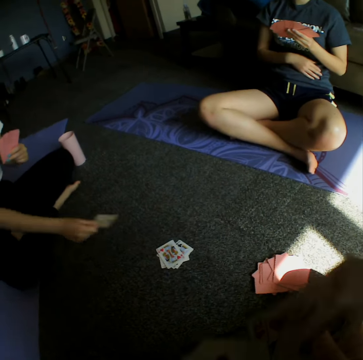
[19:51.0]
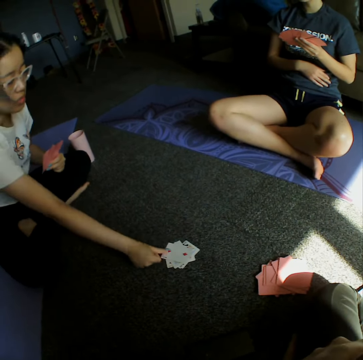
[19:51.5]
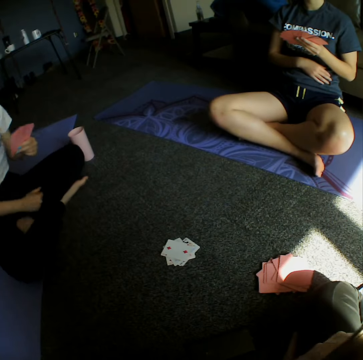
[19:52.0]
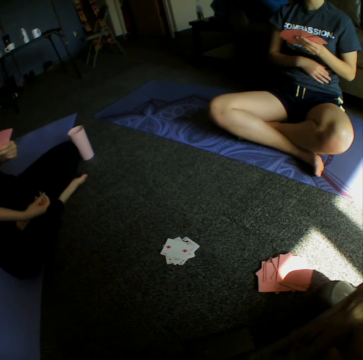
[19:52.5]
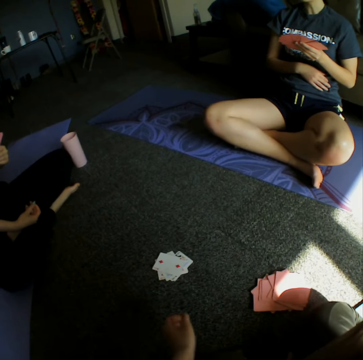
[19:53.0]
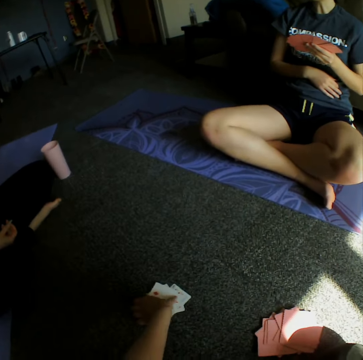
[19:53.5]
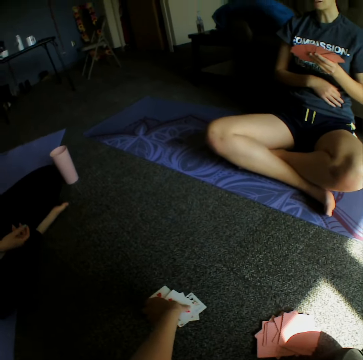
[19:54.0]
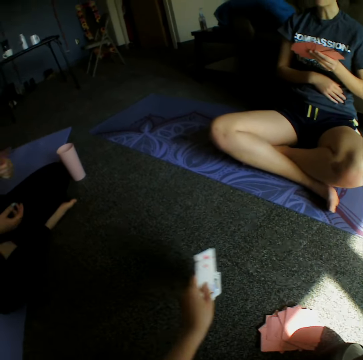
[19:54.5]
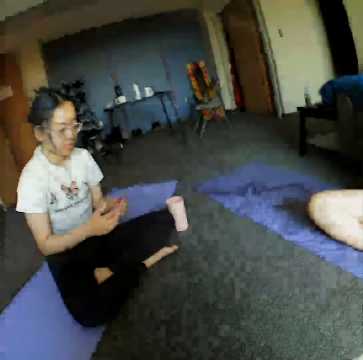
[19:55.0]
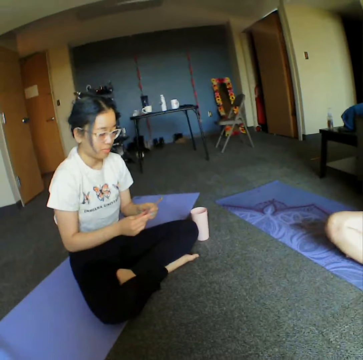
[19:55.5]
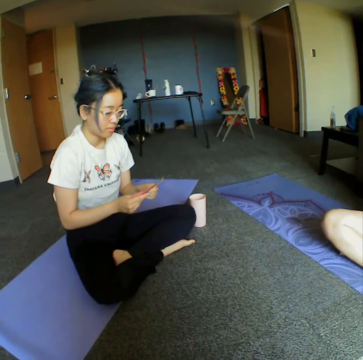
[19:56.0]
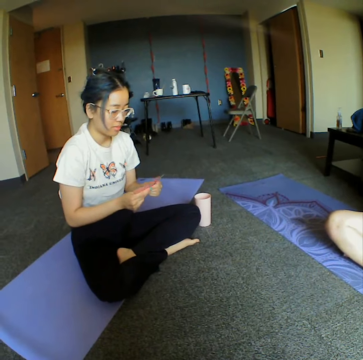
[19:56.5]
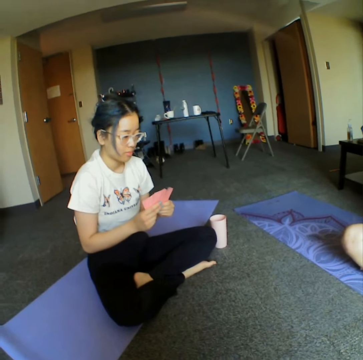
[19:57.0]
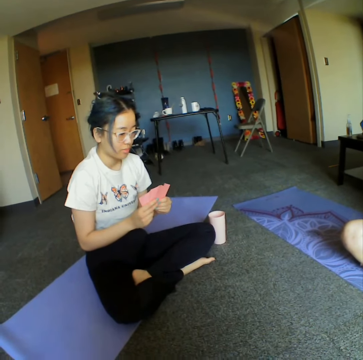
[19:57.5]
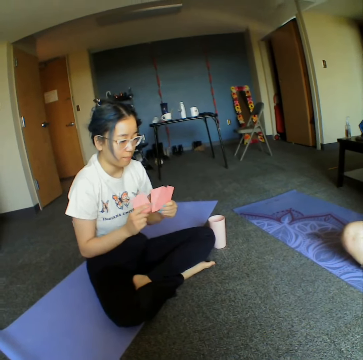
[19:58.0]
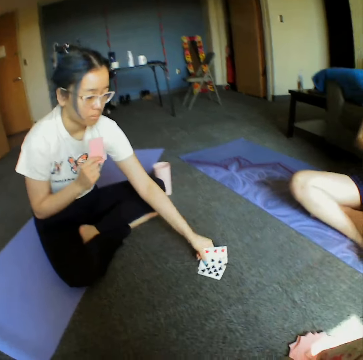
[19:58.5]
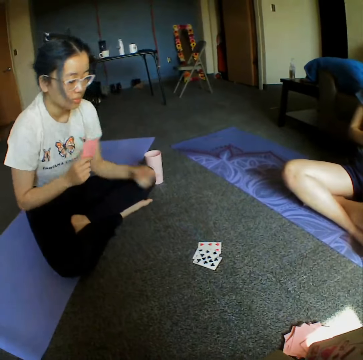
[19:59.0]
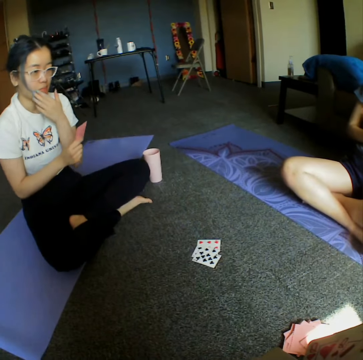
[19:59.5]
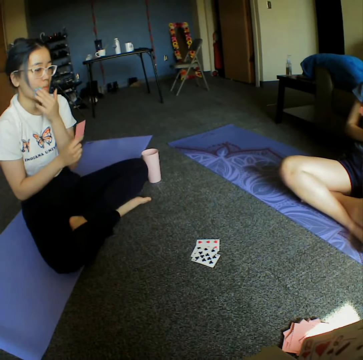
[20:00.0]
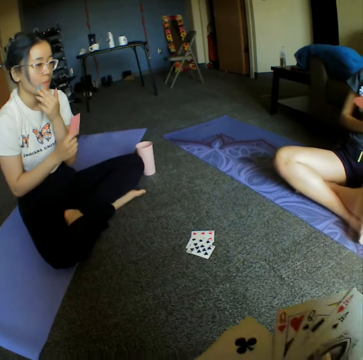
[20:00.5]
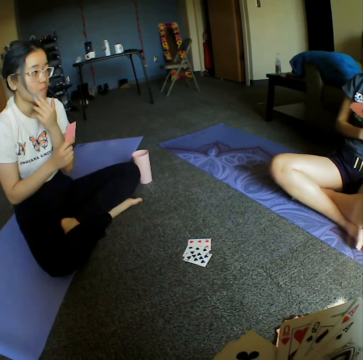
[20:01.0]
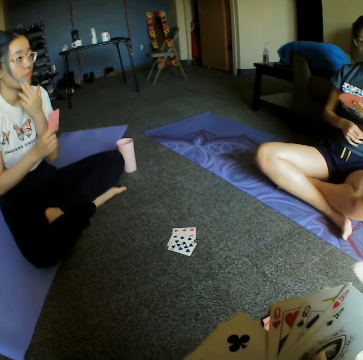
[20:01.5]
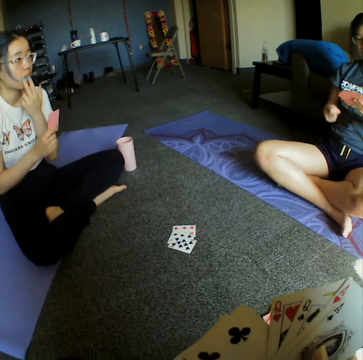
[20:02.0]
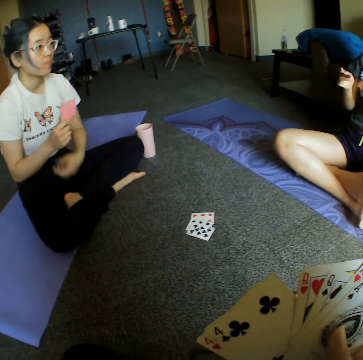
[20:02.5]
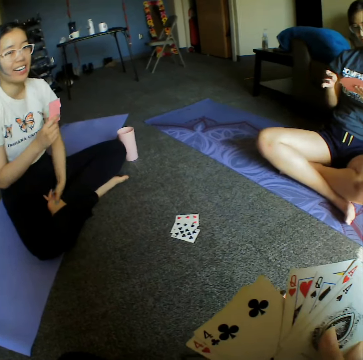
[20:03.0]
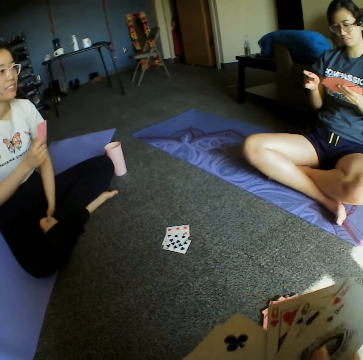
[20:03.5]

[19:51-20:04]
A woman places a card on the floor. The camera wearer collects all the cards together from the floor. They converse with another woman. The other woman throws the cards on the floor. The other woman places a card on the floor.

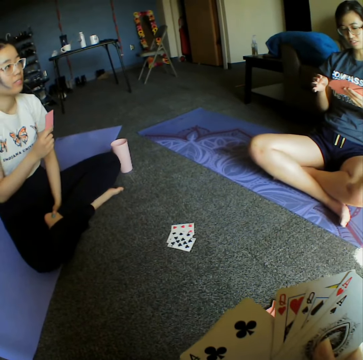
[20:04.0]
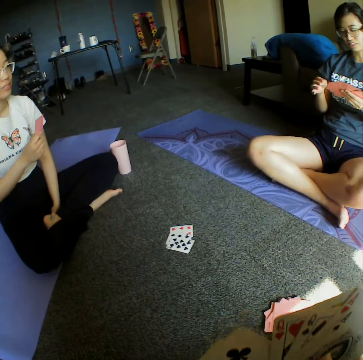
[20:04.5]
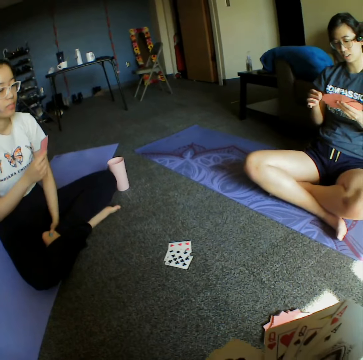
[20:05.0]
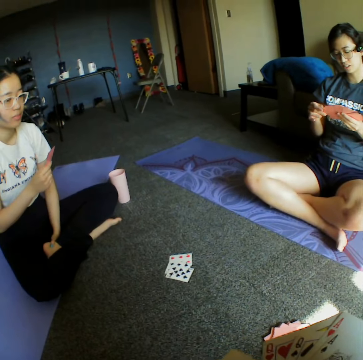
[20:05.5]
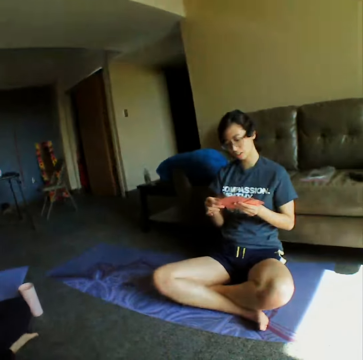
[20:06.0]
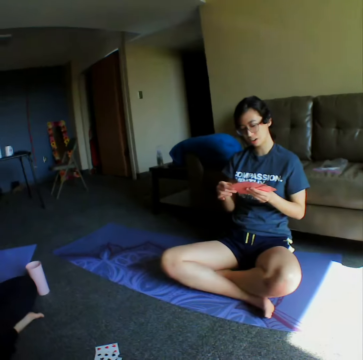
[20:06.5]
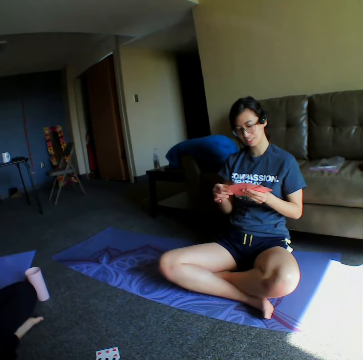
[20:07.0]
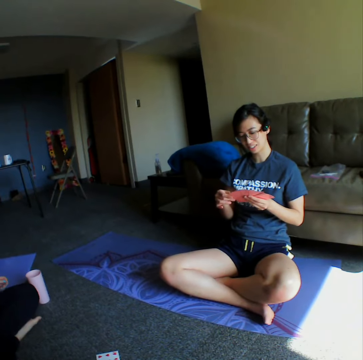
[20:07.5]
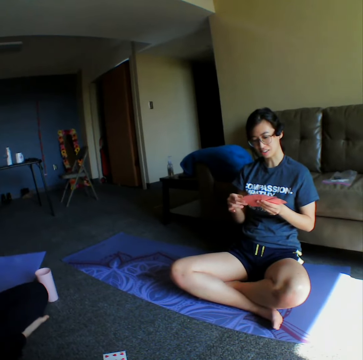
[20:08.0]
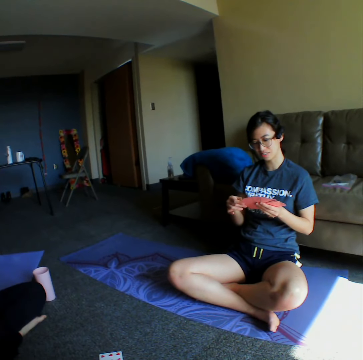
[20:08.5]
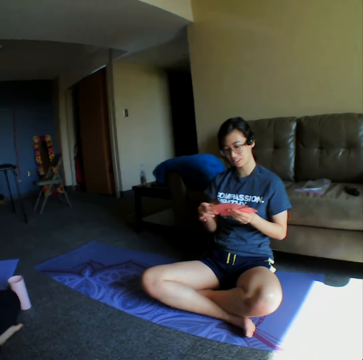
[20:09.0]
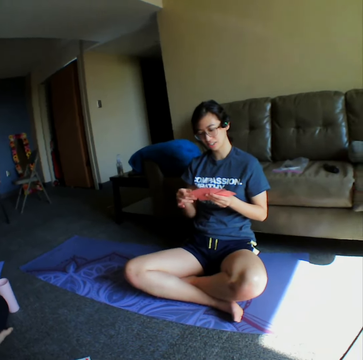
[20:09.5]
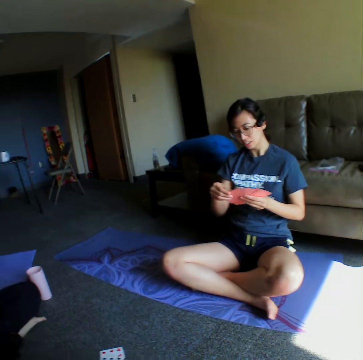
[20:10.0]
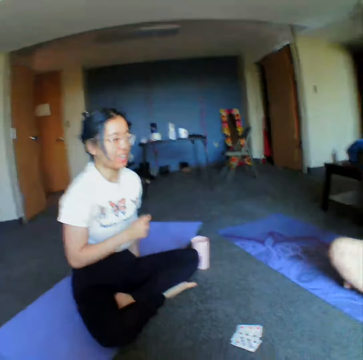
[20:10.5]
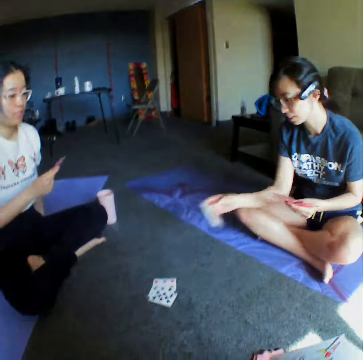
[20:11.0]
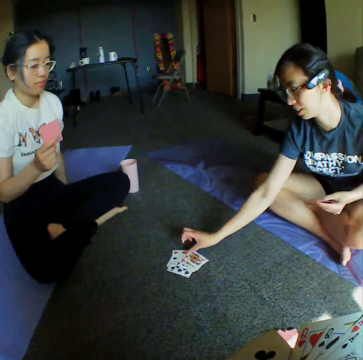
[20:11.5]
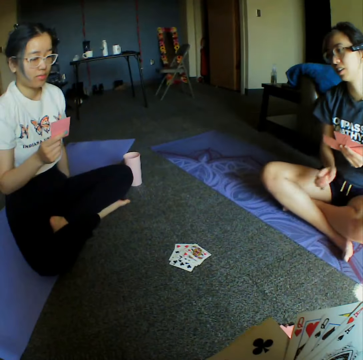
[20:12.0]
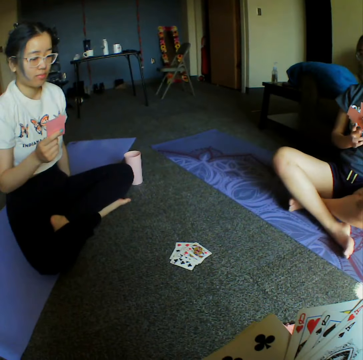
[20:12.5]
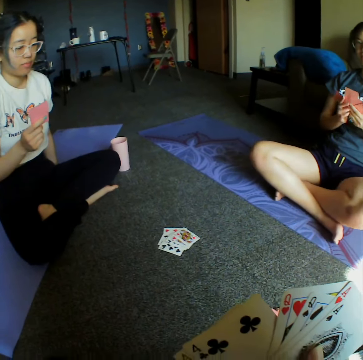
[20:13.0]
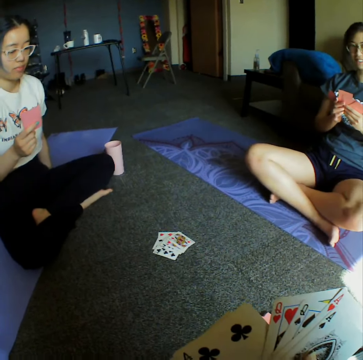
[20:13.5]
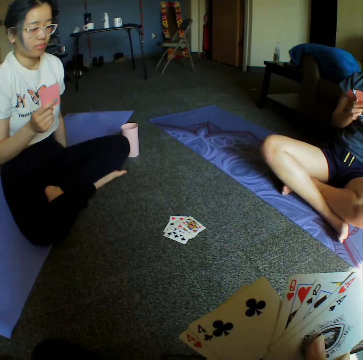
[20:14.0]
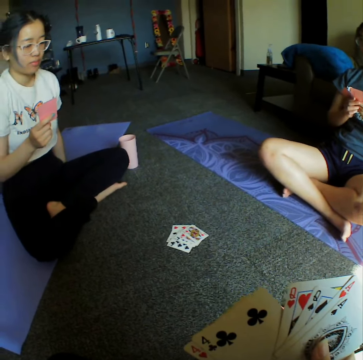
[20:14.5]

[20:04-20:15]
The camera wearer looks around the room. They converse with a woman. The woman throws a card on the floor. The woman places a card on the floor.

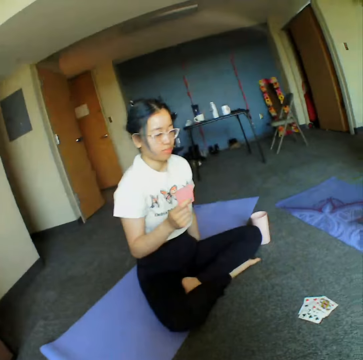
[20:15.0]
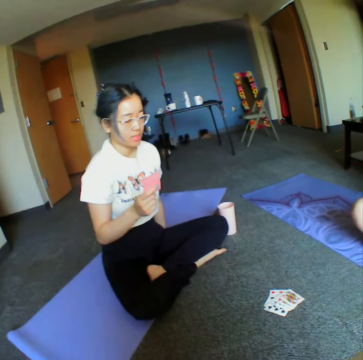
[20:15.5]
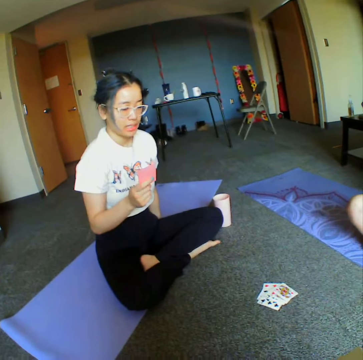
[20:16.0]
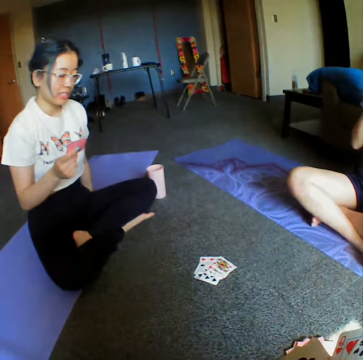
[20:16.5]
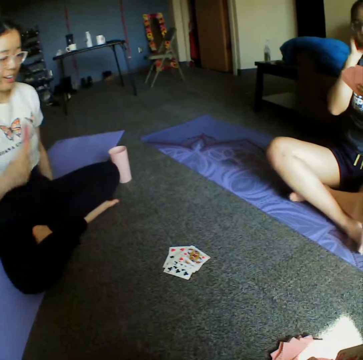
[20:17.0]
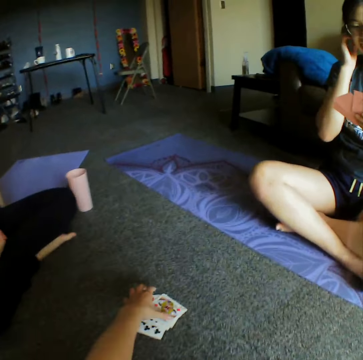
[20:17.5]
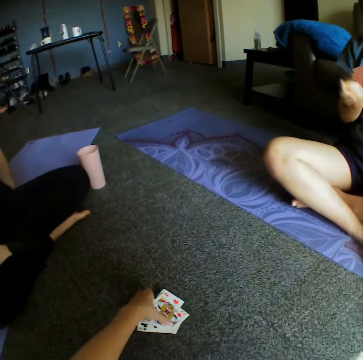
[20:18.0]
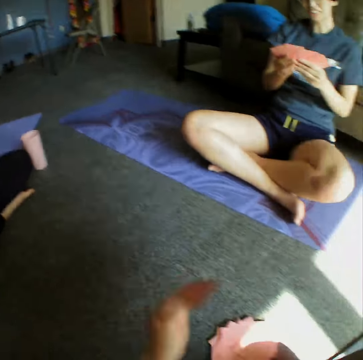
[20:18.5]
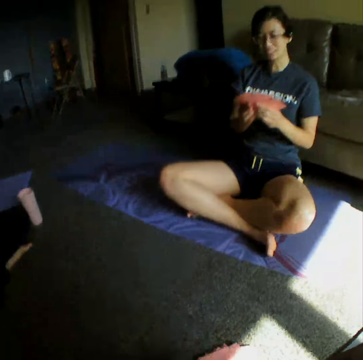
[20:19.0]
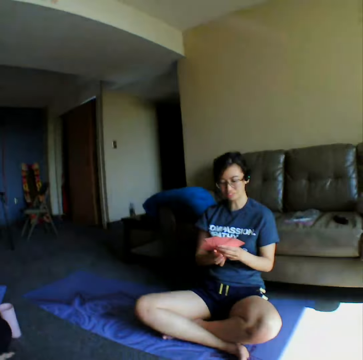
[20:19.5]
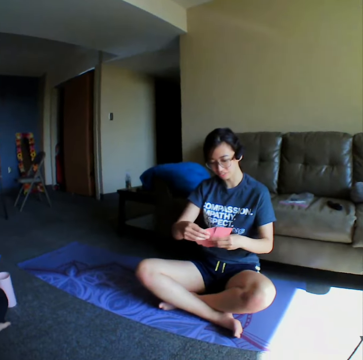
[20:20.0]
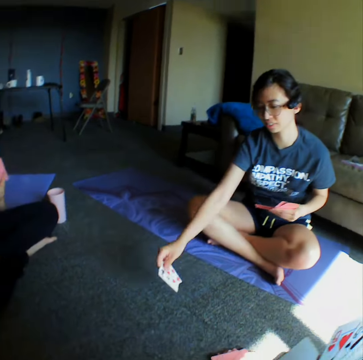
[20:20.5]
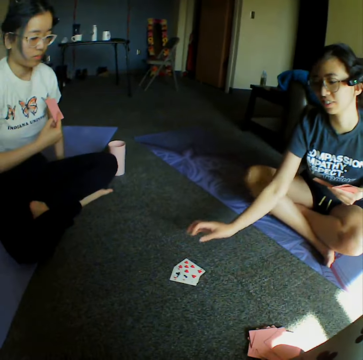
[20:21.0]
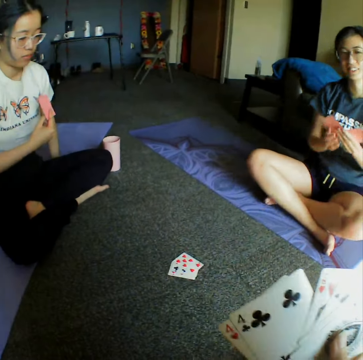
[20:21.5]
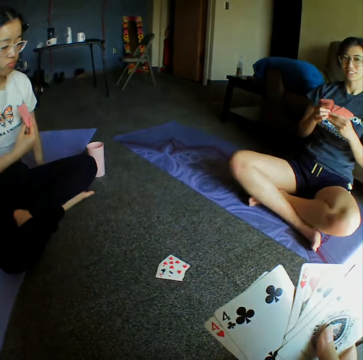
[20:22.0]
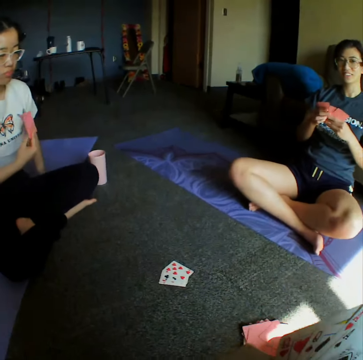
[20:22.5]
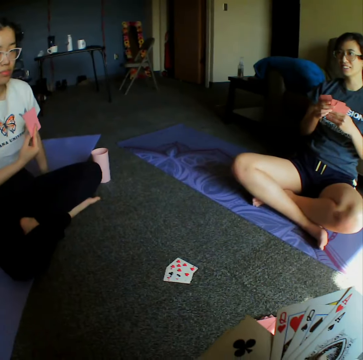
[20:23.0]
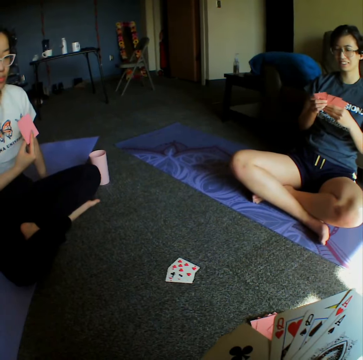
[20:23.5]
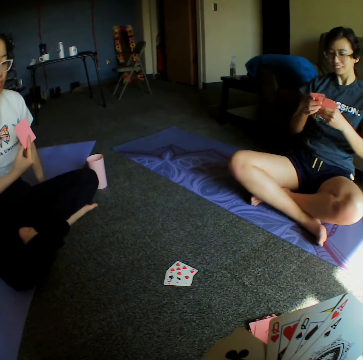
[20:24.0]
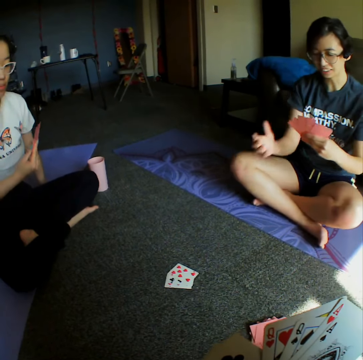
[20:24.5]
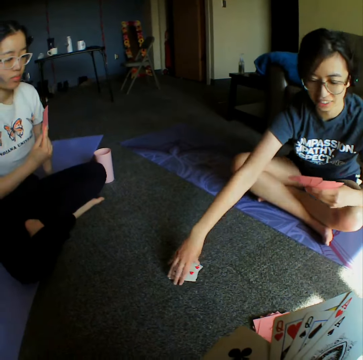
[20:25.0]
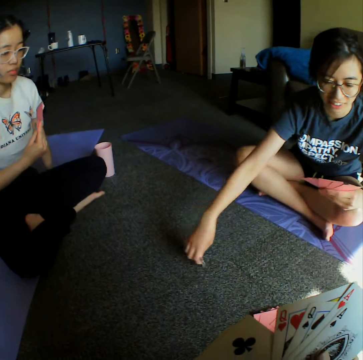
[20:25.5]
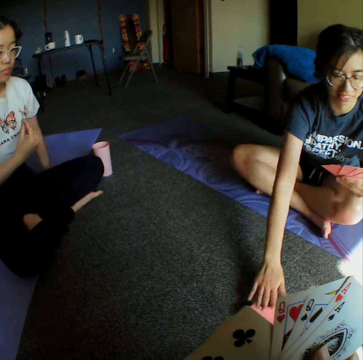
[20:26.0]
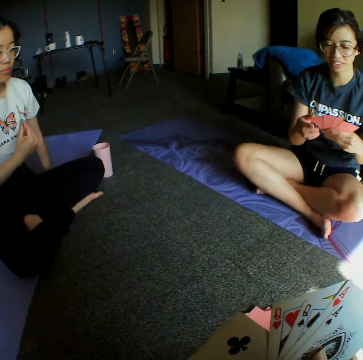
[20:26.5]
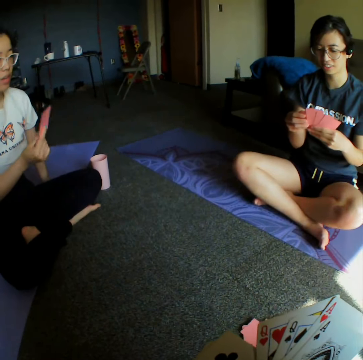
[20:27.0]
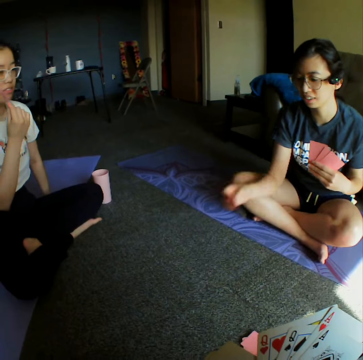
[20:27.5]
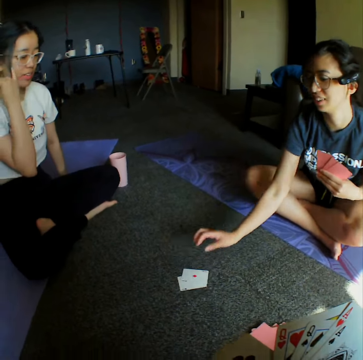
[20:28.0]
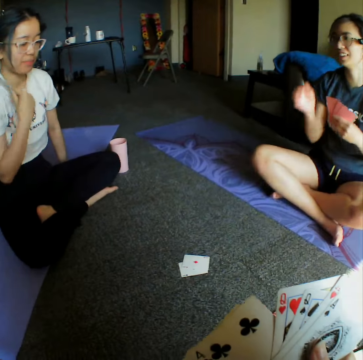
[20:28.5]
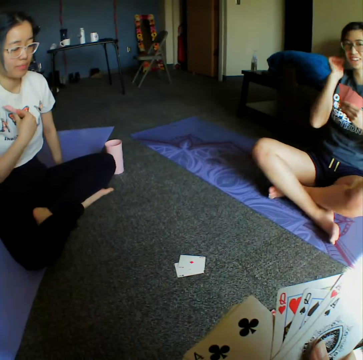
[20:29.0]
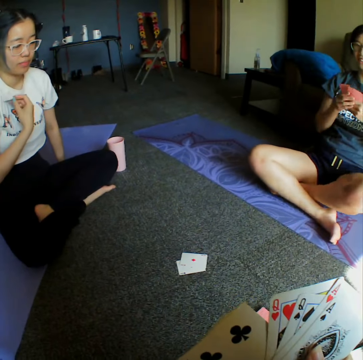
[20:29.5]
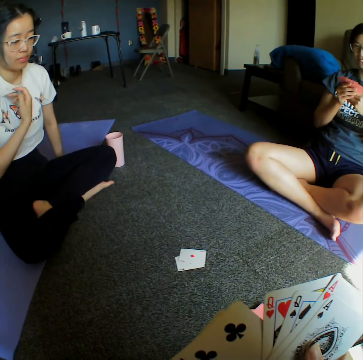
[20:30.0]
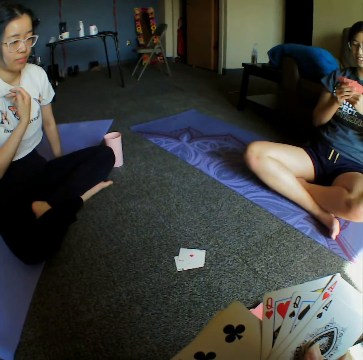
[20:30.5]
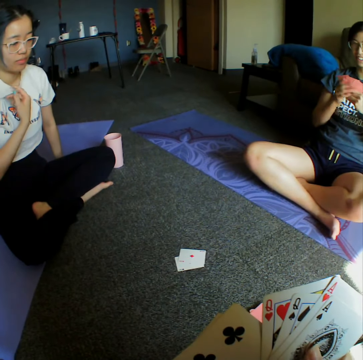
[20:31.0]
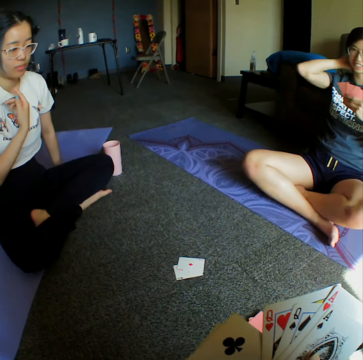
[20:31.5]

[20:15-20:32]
The camera wearer looks around the room. They collect all the cards together from the floor. They place the cards on the floor. A woman places a card on the floor. The woman throws a card on the floor. The camera wearer looks at the cards. The woman picks all the cards from the floor and puts them in front of the camera wearer. The woman places a card on the floor. Another woman throws the cards on the floor.
